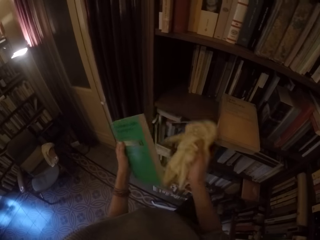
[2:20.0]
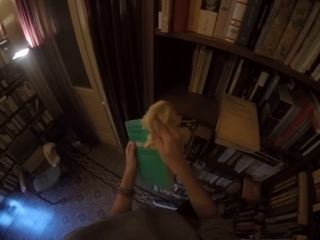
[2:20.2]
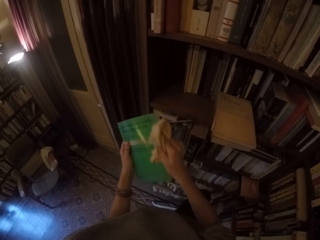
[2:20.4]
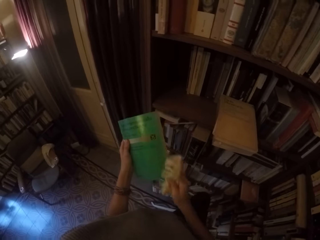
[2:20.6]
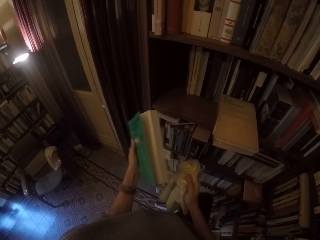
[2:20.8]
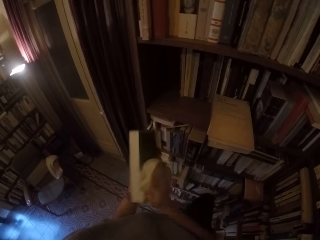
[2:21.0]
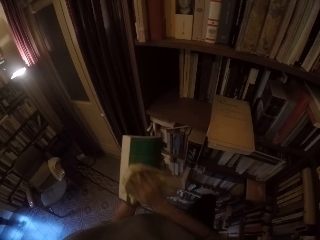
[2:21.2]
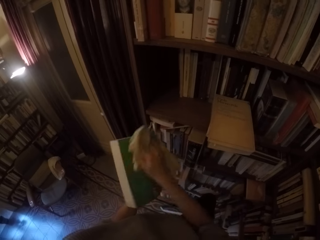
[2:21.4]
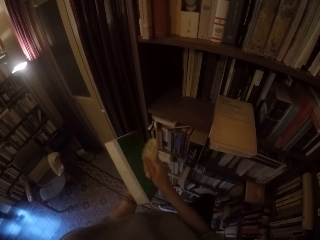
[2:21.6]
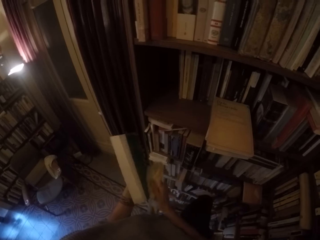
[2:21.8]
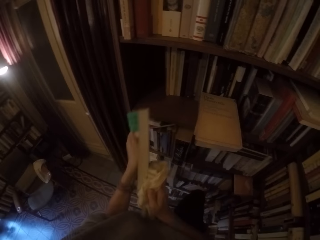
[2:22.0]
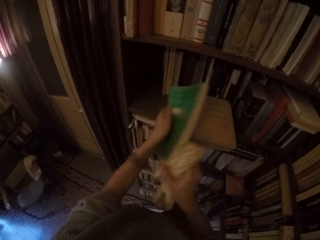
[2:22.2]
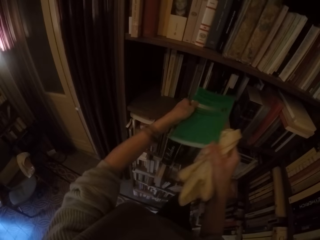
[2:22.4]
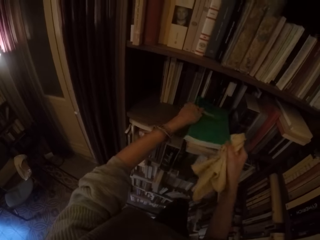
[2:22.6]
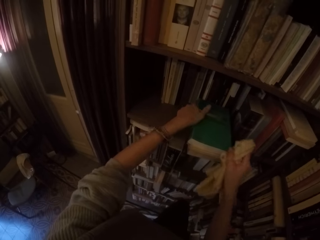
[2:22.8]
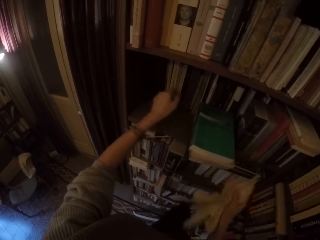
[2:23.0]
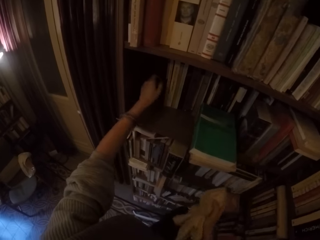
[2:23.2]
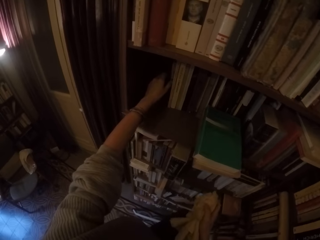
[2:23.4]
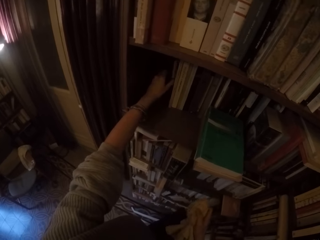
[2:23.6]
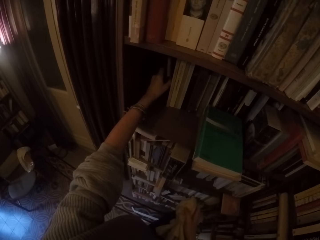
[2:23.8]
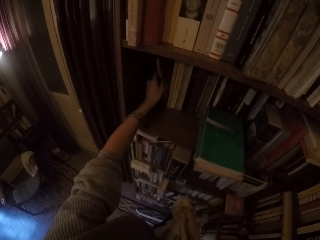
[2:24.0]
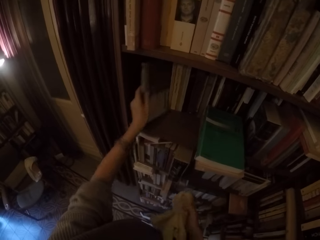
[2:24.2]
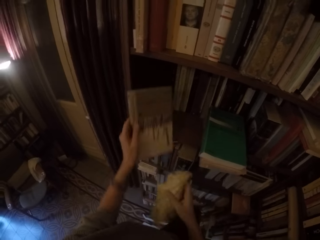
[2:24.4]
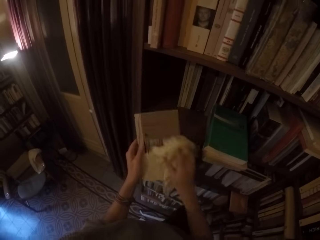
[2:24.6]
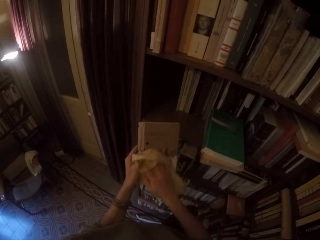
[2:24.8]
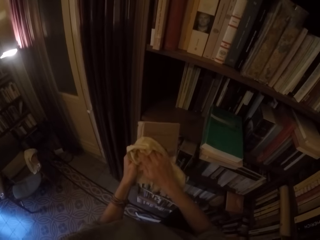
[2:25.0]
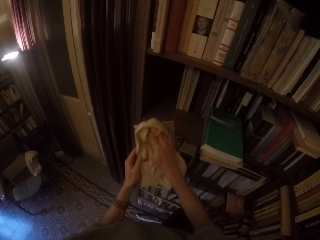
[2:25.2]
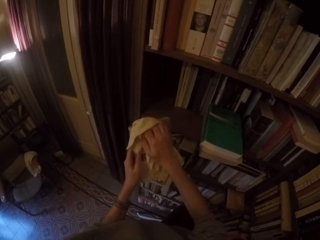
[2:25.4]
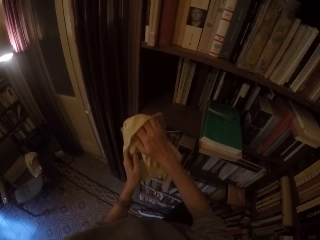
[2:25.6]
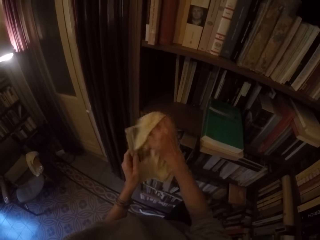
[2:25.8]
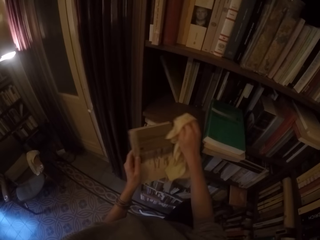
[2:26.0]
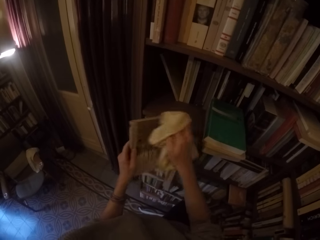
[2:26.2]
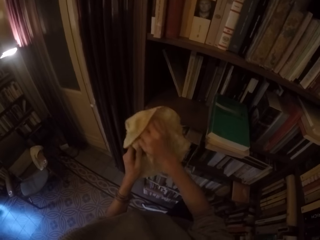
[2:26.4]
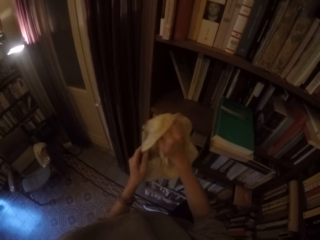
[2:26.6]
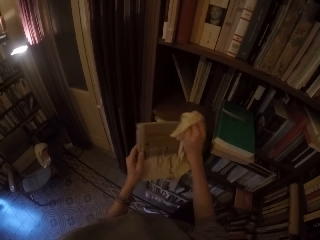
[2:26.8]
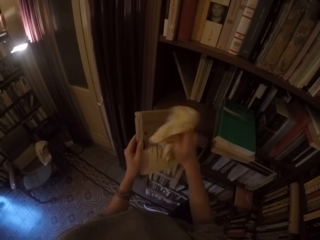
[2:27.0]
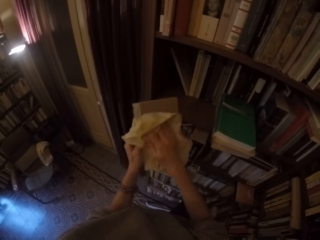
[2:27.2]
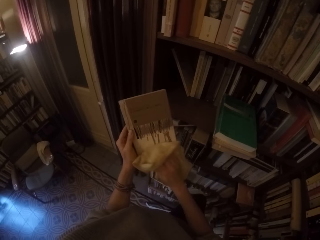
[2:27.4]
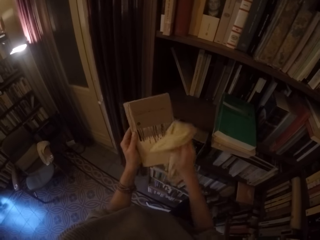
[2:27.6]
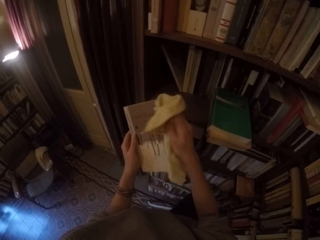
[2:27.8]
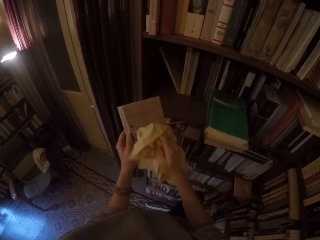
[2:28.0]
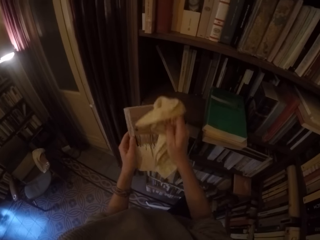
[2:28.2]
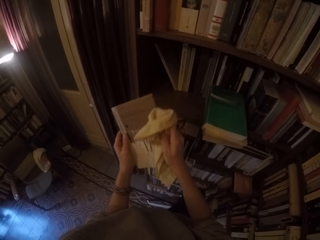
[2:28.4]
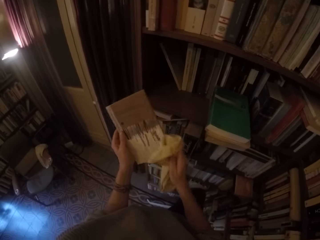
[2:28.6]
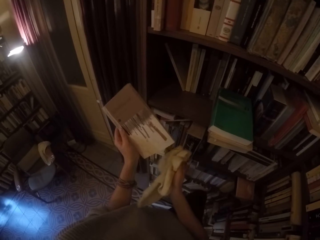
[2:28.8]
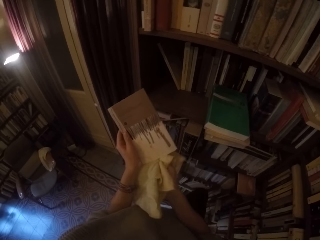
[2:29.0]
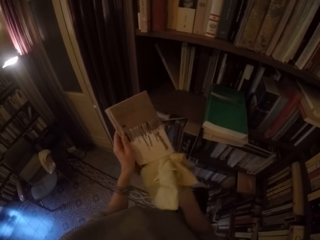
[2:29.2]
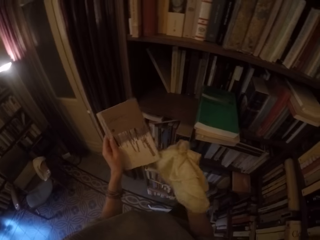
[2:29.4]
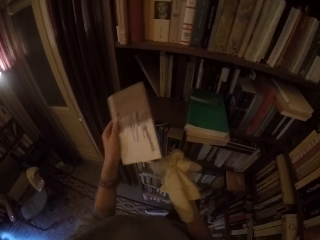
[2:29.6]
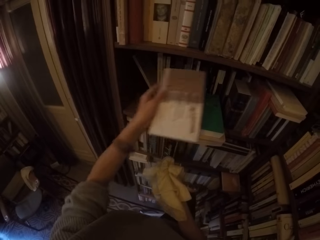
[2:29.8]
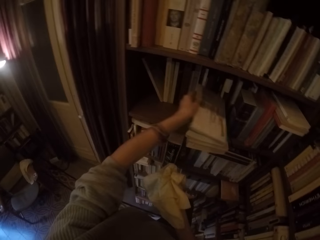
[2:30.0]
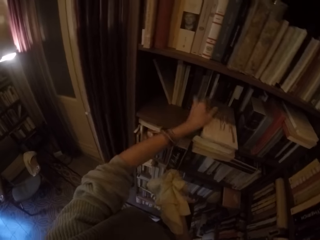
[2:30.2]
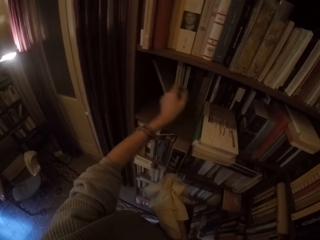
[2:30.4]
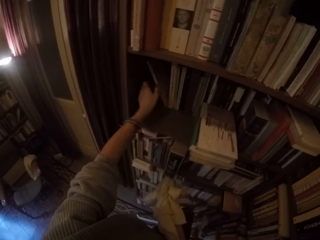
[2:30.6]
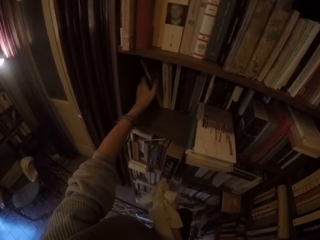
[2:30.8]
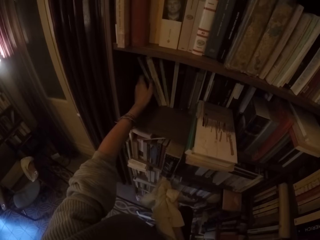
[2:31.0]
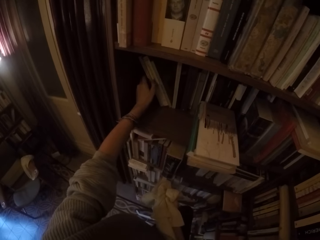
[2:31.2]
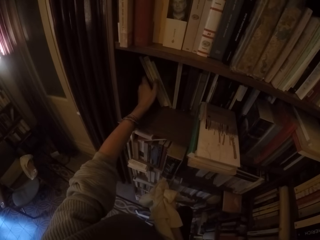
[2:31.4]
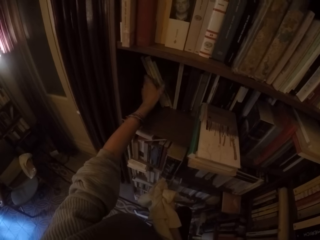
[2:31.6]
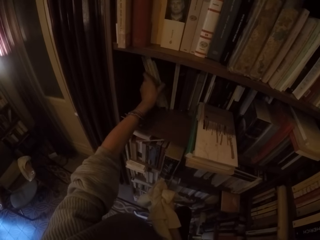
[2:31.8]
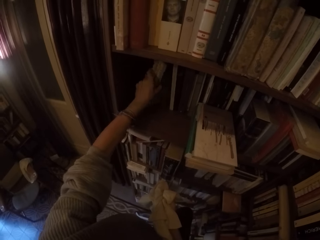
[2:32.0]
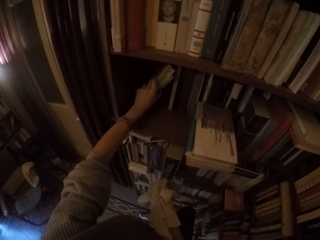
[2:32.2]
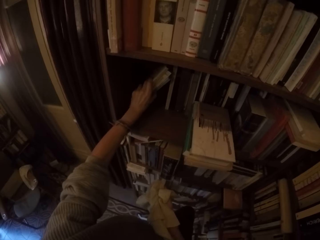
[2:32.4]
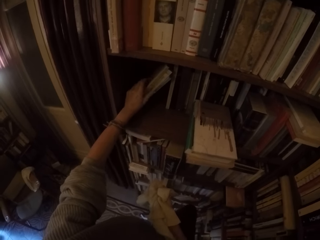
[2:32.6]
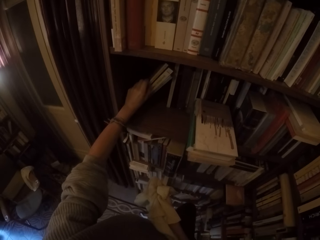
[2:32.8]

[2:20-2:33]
The camera wearer puts the book on the shelf with both hands. He picks another book from the shelf with his left hand. He wipes the book with the towel in his right hand. He puts the book on the shelf with his left hand.

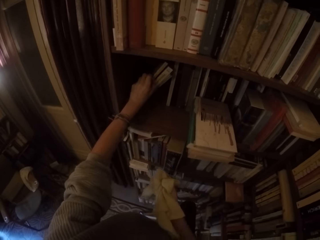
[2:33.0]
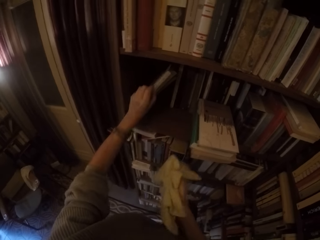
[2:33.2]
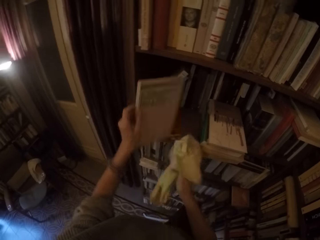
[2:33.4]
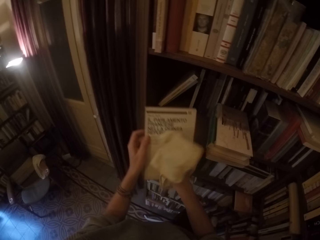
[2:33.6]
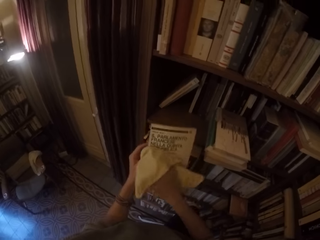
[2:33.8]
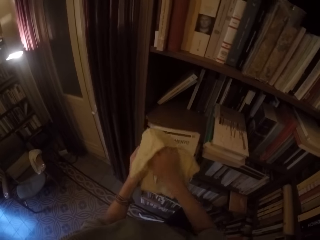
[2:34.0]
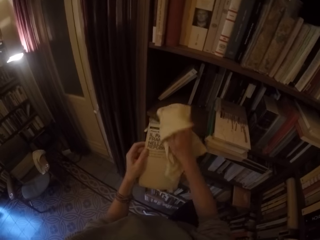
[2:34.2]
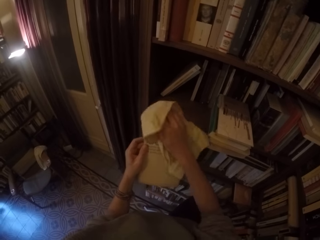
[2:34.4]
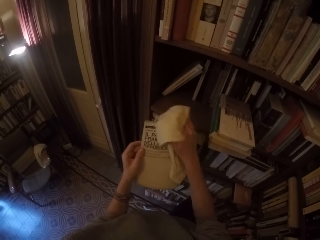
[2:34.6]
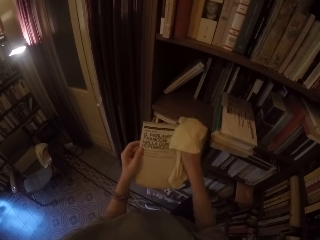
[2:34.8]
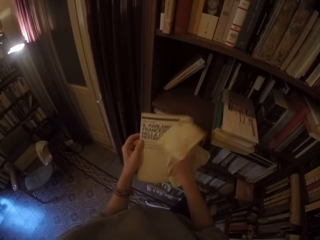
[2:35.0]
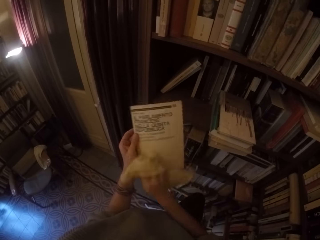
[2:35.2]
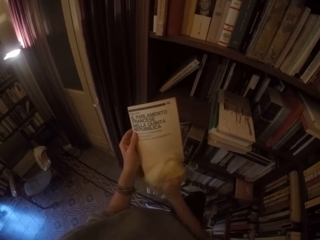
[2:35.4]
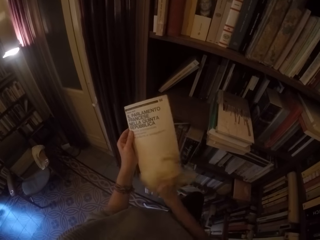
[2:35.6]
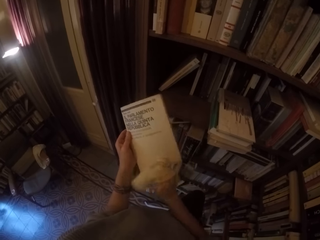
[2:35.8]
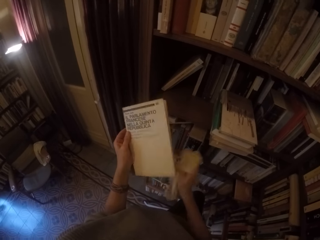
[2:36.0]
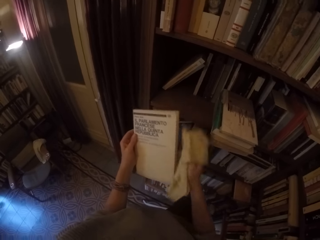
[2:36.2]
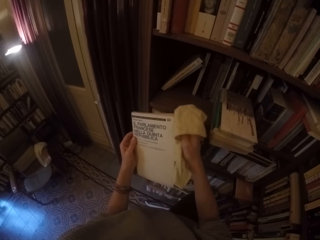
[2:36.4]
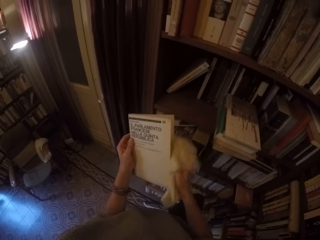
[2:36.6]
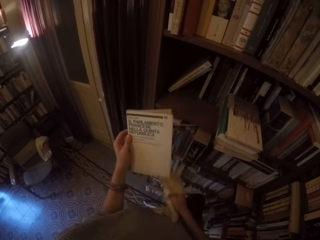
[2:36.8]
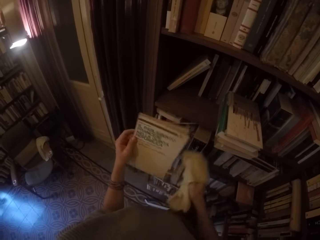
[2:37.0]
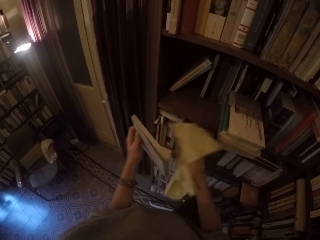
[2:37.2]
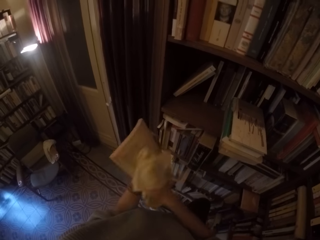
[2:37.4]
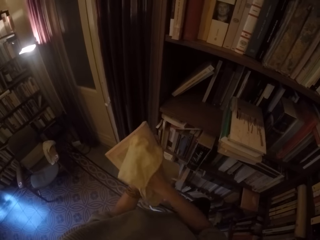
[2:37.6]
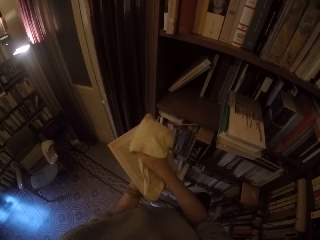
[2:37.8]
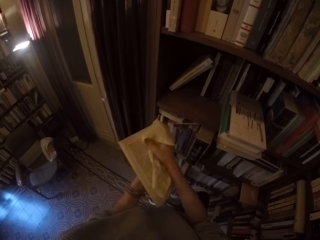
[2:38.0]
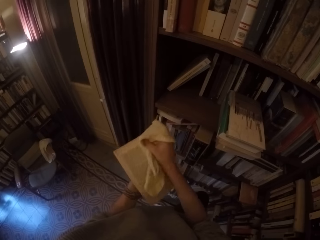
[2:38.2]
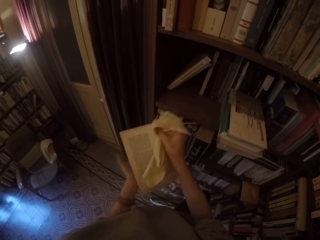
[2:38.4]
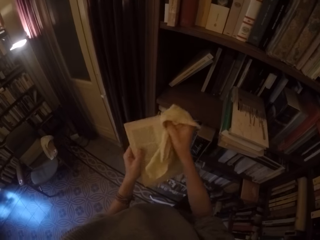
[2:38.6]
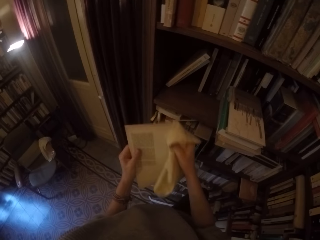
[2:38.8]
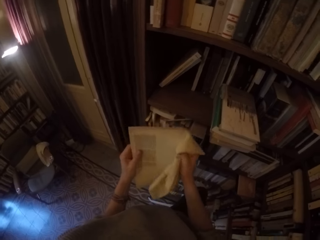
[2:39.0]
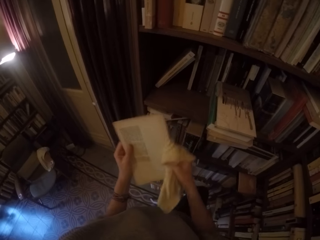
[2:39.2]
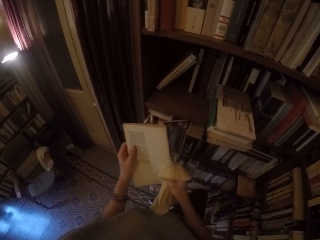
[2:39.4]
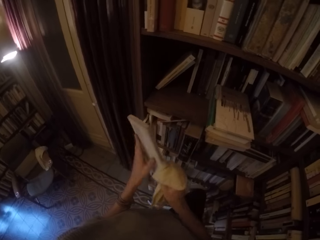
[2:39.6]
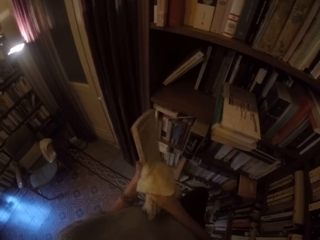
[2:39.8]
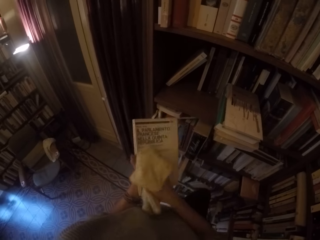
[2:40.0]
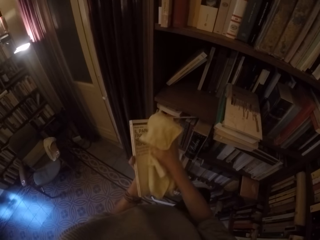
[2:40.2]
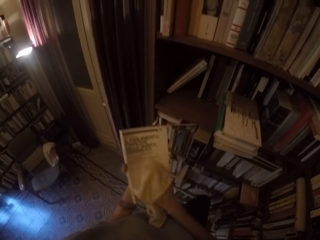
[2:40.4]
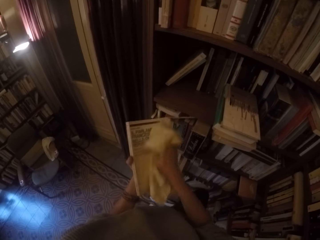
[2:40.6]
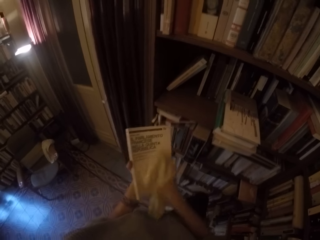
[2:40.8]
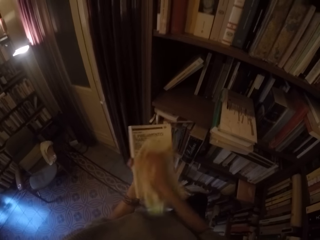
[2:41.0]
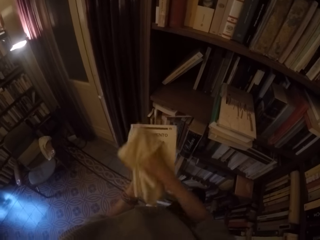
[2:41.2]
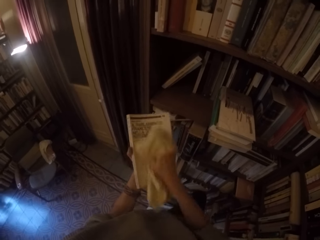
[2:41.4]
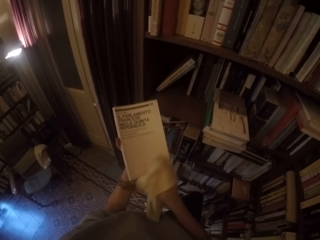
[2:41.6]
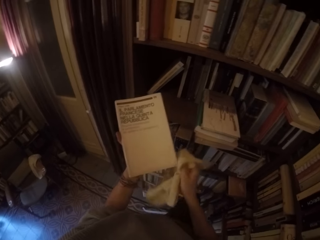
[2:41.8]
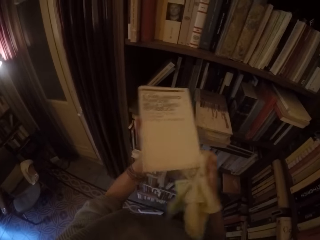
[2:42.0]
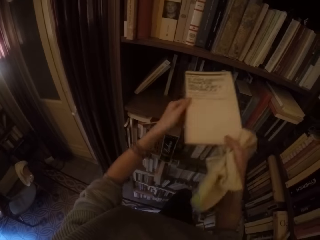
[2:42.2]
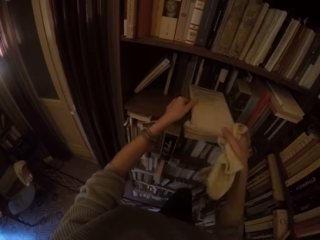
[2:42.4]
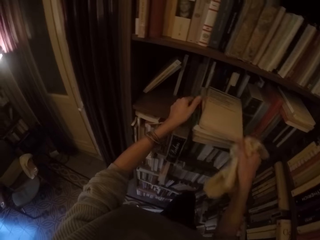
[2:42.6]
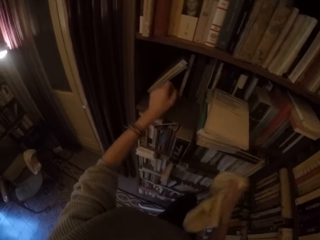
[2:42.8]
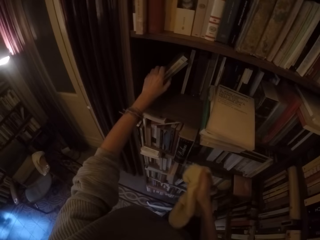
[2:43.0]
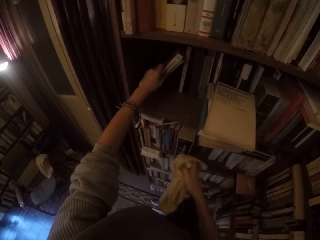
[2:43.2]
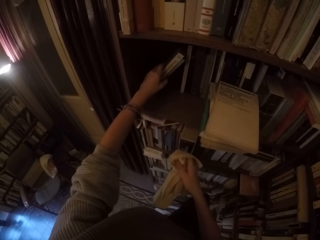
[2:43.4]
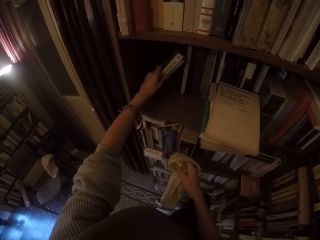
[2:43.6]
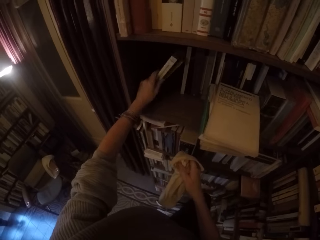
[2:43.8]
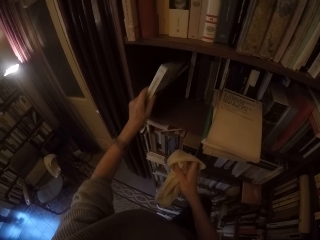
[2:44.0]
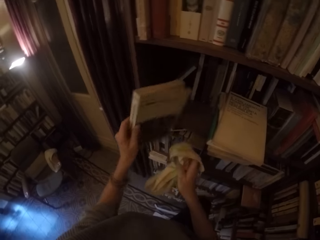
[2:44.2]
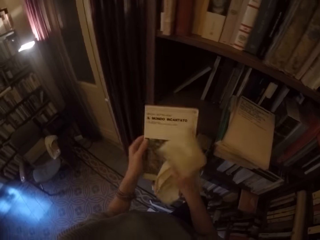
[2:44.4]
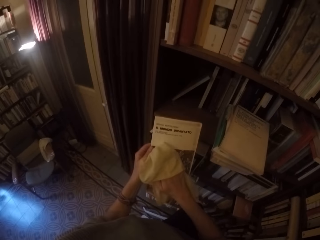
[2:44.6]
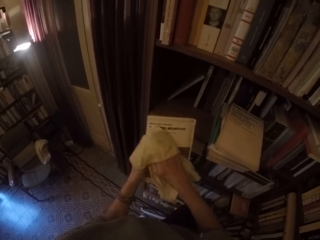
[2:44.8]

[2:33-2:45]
The camera wearer picks another book from the shelf with his left hand. He wipes the book with the towel in his right hand. He puts the book on the shelf with both hands. He picks another book from the shelf with his left hand. He wipes the book with the towel in his right hand.
